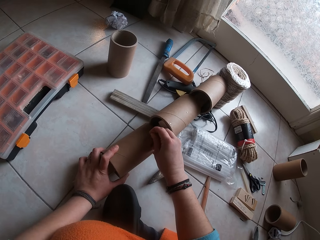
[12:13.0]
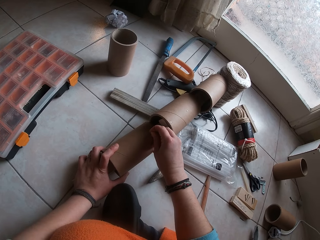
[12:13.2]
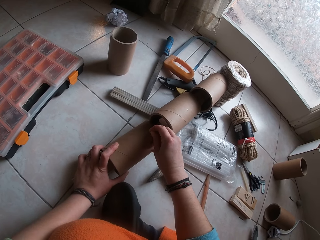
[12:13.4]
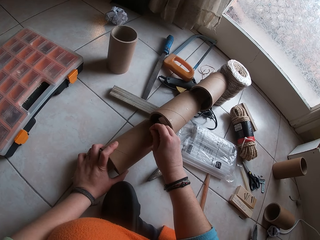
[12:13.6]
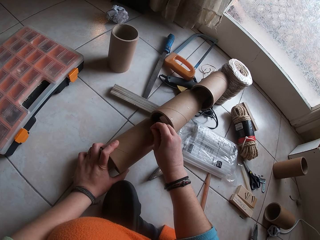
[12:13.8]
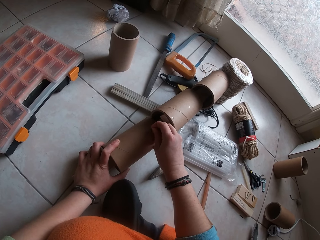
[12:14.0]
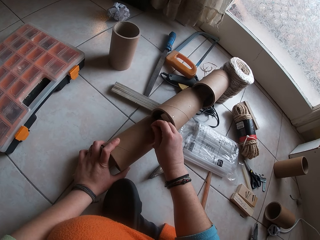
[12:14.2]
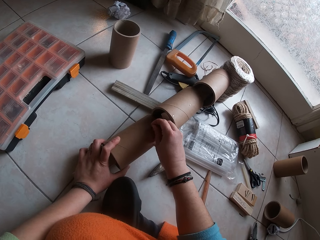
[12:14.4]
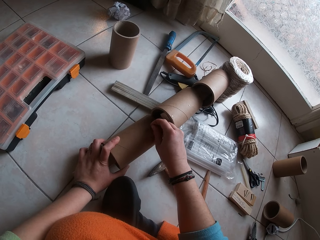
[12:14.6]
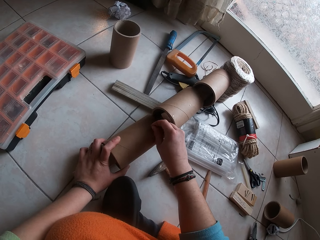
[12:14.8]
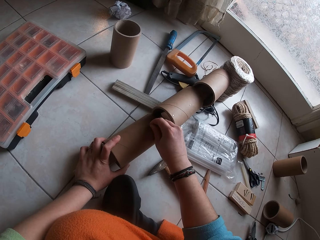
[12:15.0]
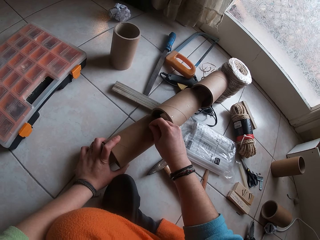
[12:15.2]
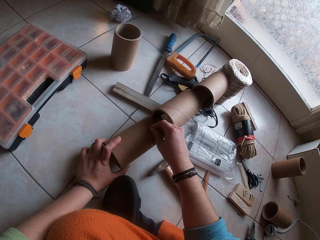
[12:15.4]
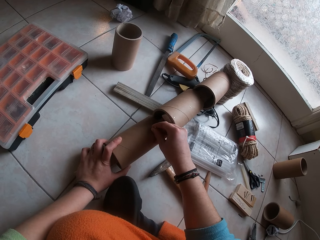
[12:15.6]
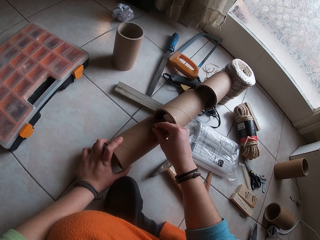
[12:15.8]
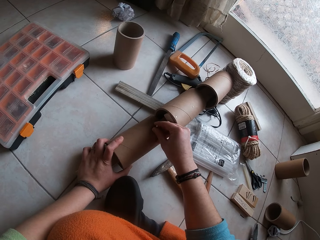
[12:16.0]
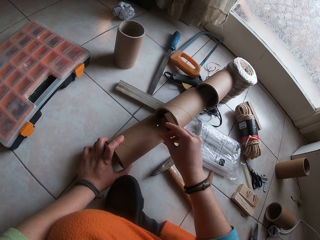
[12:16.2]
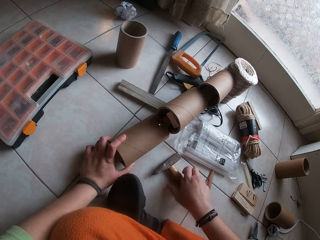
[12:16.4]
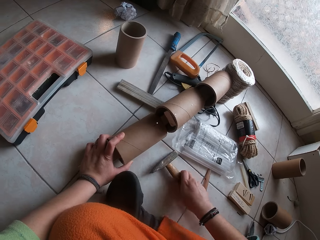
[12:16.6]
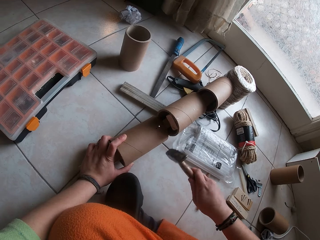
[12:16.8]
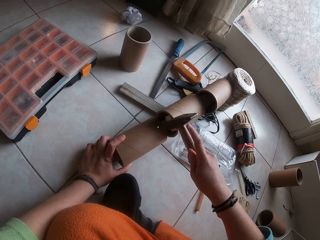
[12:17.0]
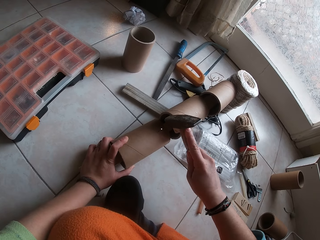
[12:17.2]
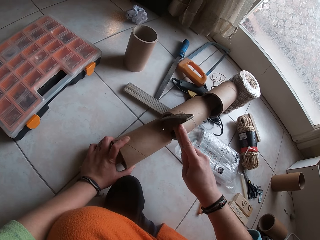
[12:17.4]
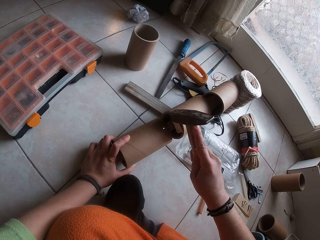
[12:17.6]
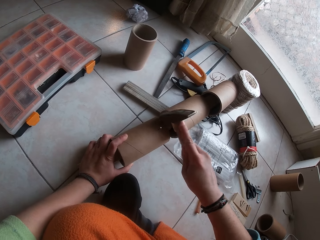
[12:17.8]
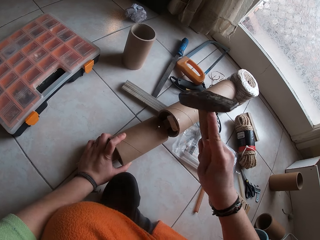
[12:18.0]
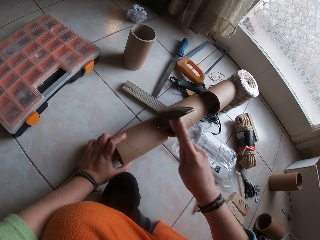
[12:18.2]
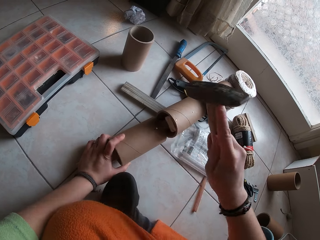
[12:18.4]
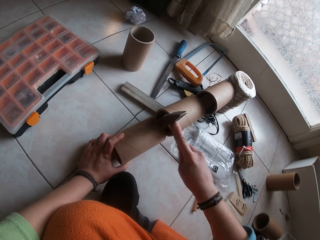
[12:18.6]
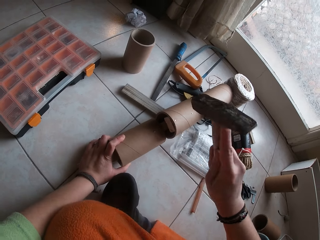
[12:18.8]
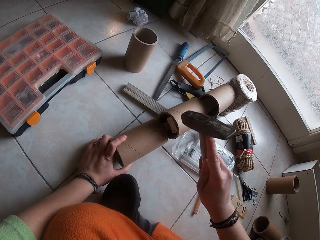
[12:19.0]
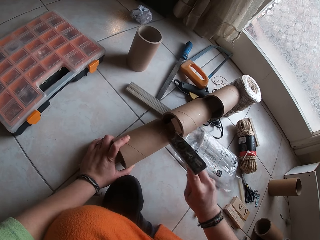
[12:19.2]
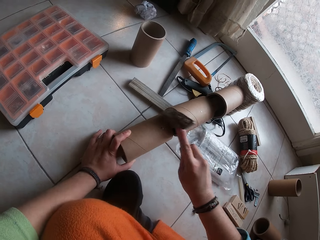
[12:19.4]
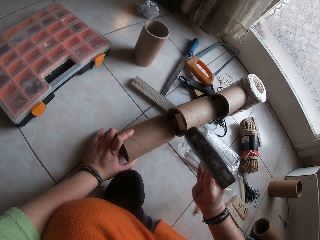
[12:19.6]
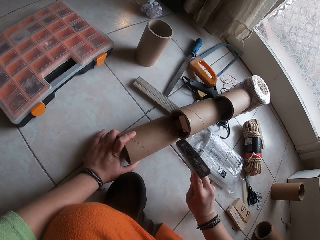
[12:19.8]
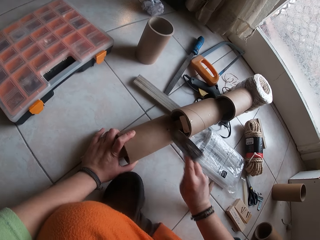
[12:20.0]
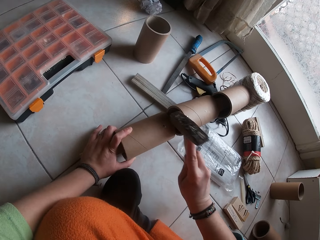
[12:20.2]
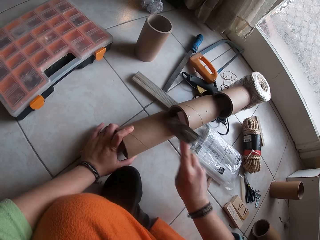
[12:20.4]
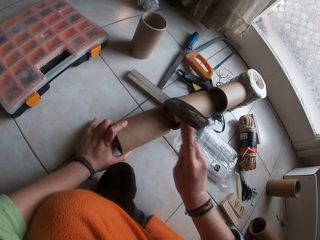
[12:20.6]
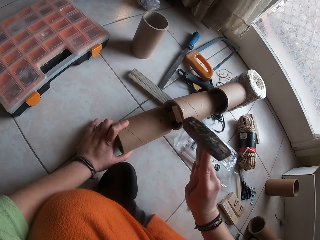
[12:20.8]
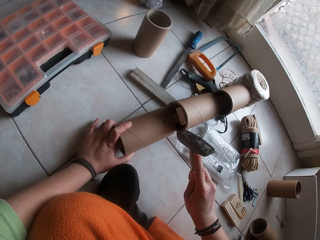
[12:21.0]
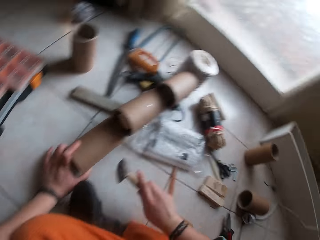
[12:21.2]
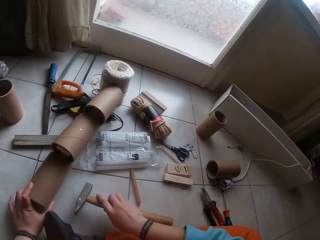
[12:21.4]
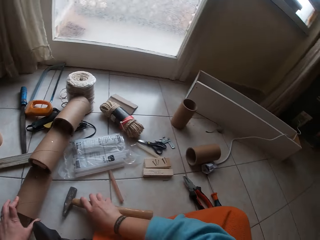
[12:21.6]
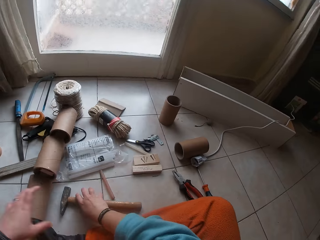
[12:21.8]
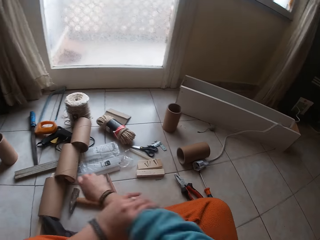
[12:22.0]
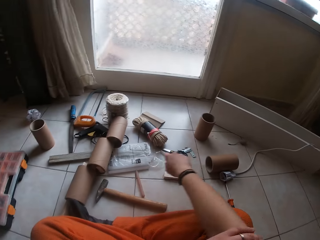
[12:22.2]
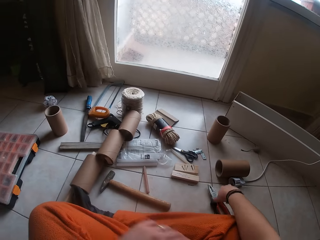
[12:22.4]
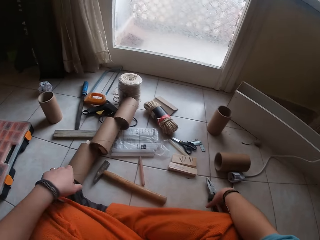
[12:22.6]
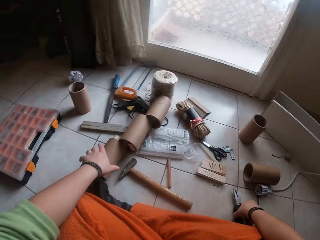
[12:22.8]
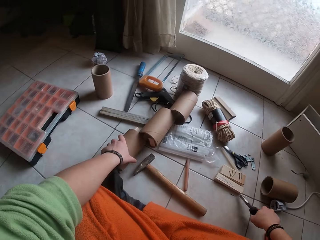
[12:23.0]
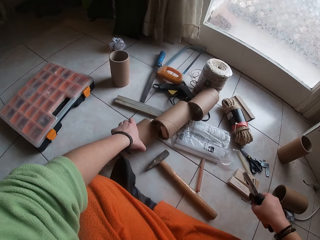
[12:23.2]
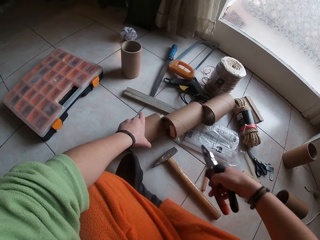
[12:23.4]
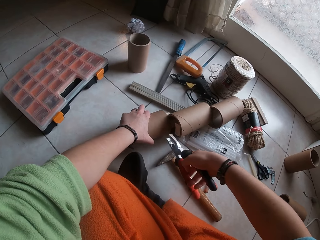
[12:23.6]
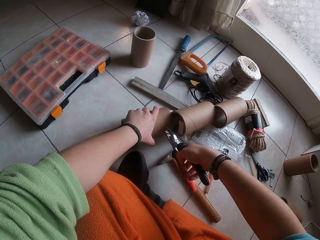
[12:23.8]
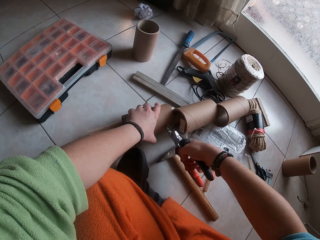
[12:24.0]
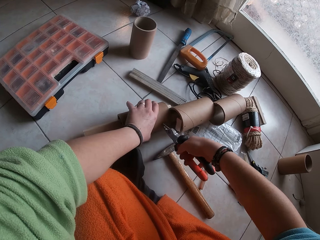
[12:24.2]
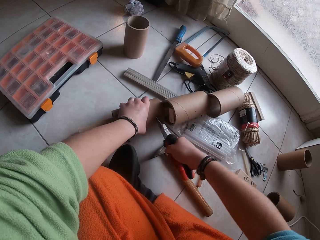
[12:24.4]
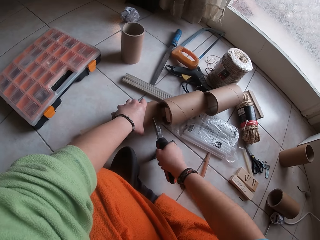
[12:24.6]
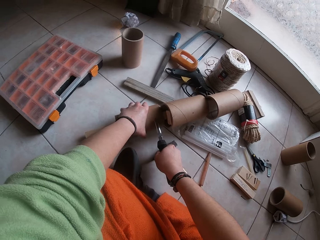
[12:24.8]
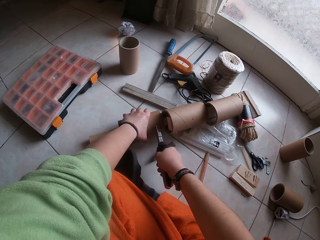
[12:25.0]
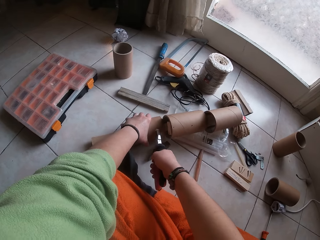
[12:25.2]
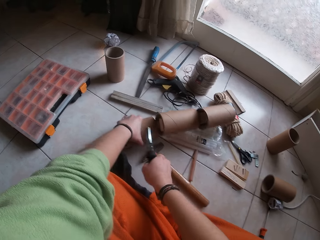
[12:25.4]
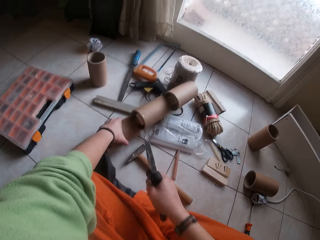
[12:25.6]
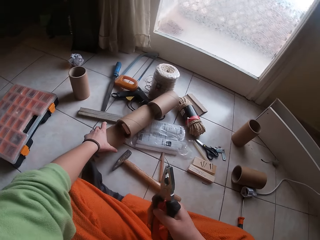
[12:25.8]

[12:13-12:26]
The camera wearer picks the hammer from the floor with her right hand. She hits in the nail on the cardboard tube into the plank in the cardboard tube craft with the hammer. She drops the hammer on the floor. She rolls up the sleeve on her cloth with her left hand and moves the cloth on the right hand. She picks the hammer or pliers from the floor with her right hand. She adjusts the cardboard tube on the cardboard tube craft with her left hand. She pulls out the nail from the cardboard tube with the hammer or pliers in her right hand.

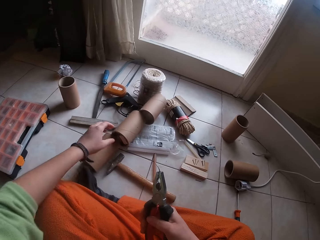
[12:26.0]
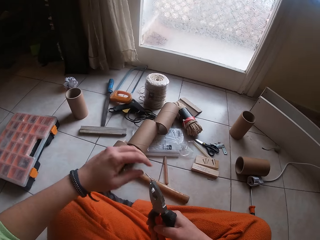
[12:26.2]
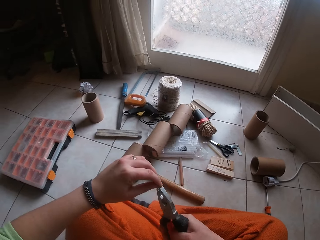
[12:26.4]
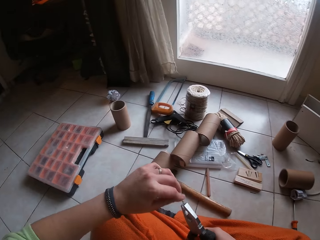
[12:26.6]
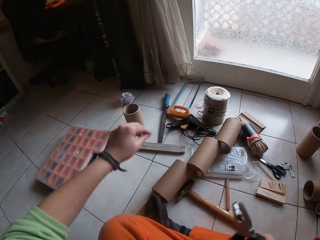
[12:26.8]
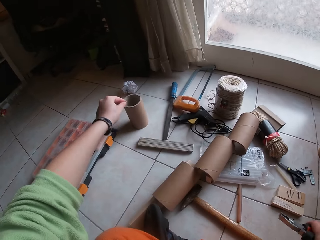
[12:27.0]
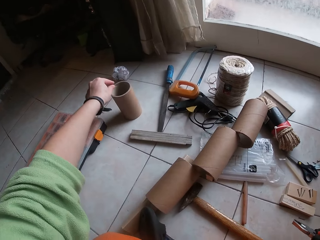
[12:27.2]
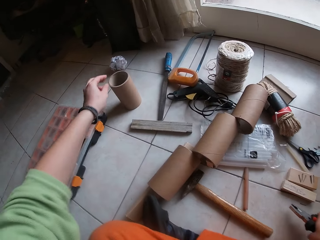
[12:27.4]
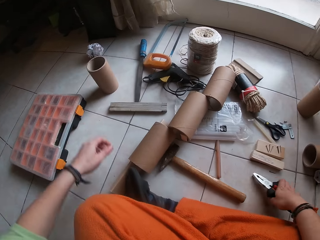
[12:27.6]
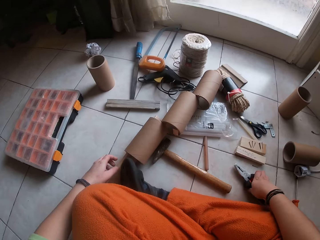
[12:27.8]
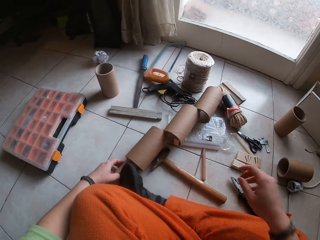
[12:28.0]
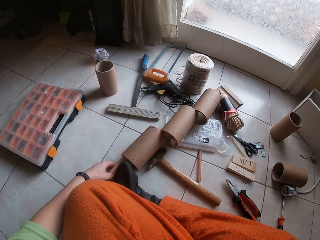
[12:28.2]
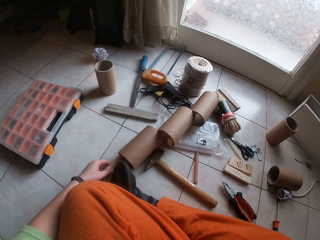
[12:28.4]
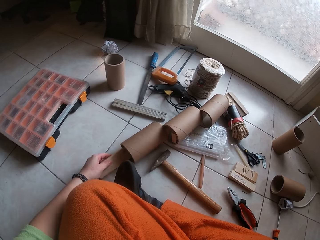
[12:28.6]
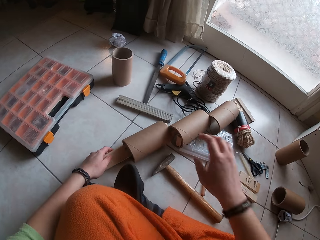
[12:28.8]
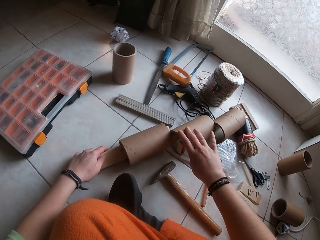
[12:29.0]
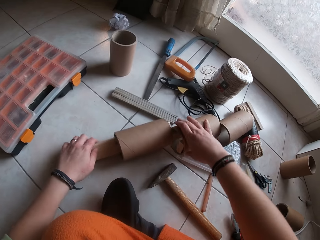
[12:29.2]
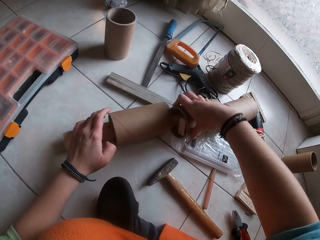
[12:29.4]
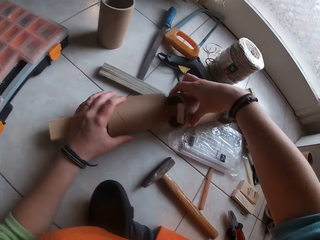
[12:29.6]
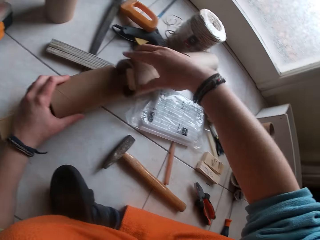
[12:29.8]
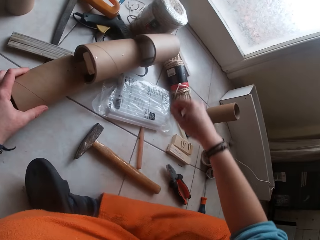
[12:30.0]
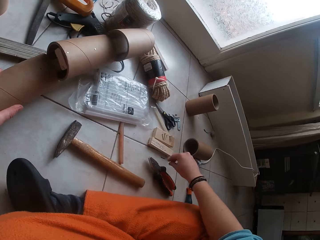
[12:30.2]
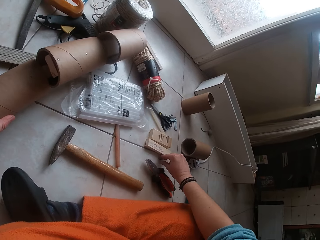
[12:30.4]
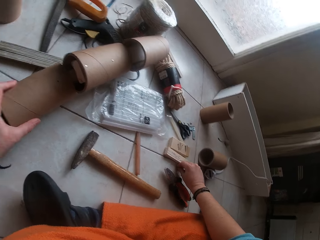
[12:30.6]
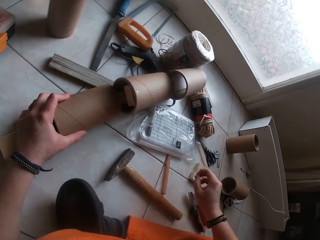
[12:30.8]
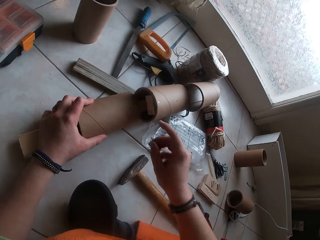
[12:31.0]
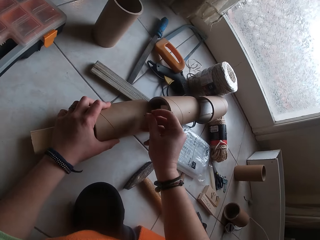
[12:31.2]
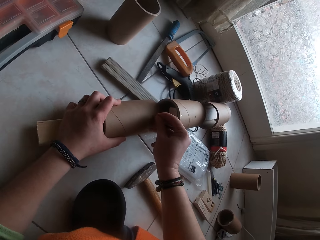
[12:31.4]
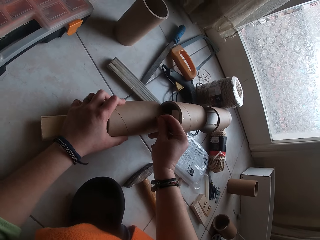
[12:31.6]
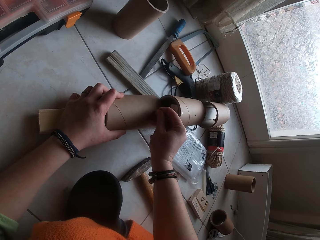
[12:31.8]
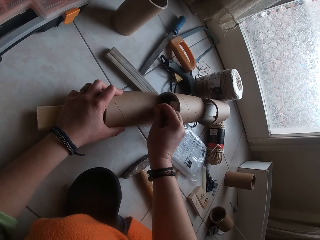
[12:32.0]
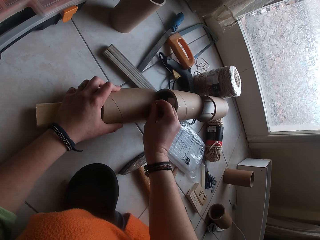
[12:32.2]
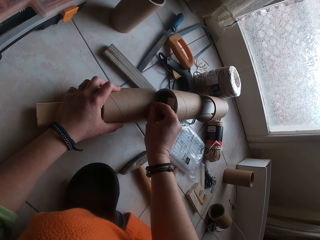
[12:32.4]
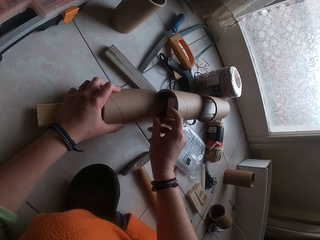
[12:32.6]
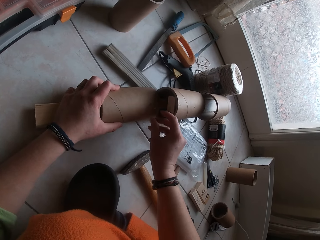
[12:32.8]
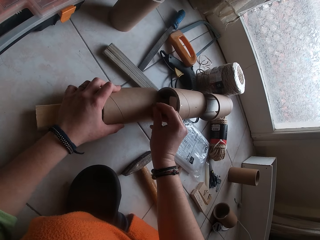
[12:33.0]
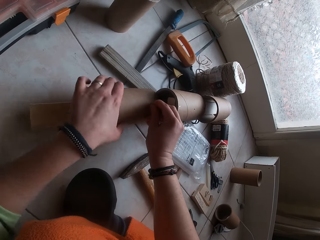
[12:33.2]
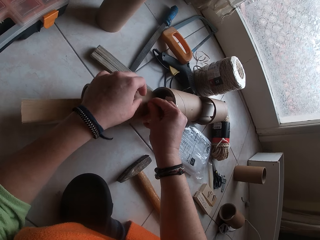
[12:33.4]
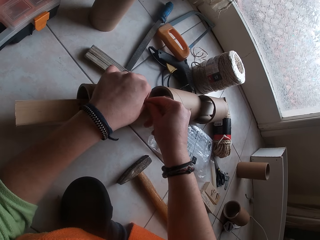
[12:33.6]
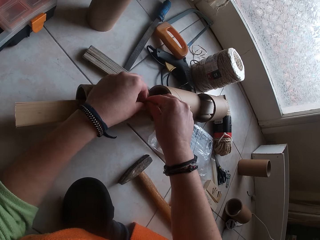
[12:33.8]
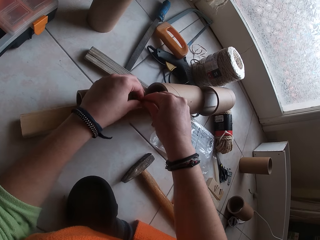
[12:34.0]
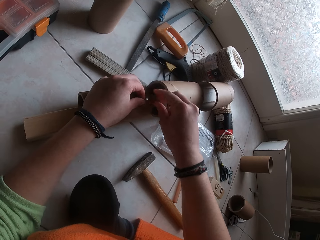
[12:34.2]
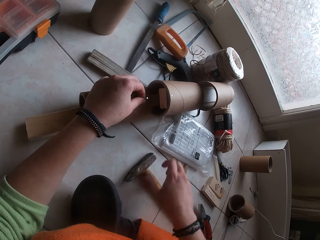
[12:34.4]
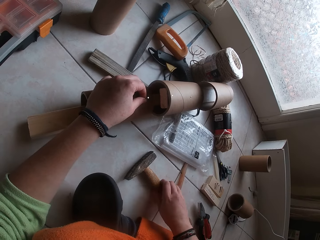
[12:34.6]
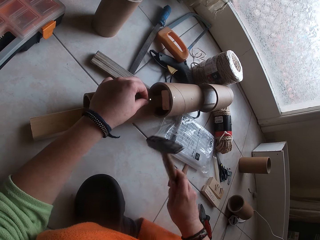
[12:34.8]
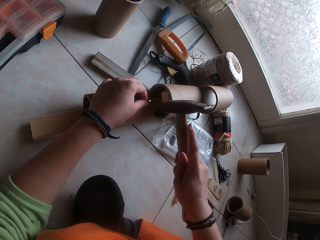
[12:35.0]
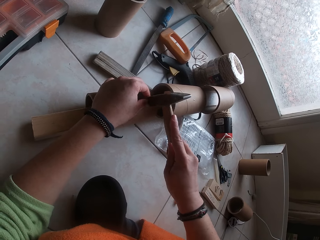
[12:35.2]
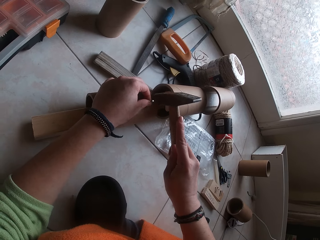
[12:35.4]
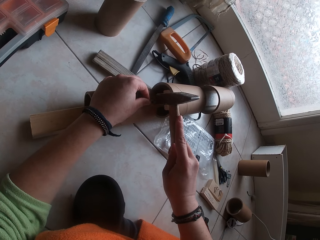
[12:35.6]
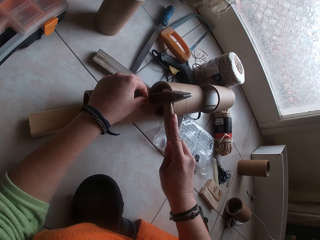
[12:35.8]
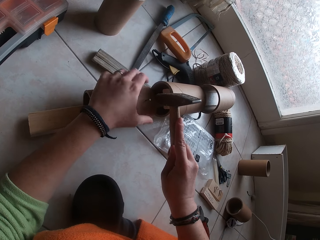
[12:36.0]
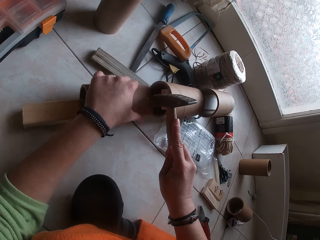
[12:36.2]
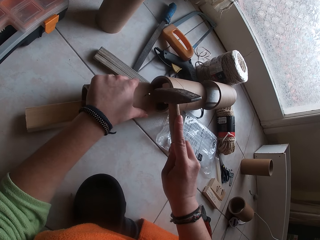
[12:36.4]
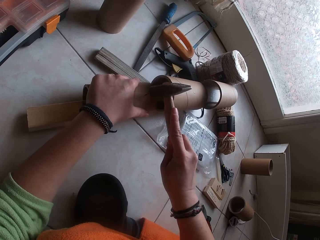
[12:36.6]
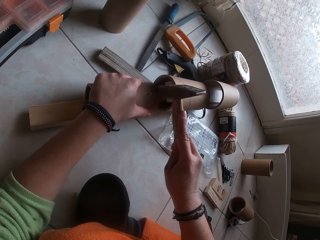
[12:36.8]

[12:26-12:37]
The camera wearer takes the nail from the pliers with her left hand. She holds the nail. She drops the nail inside the cardboard tube on the floor. She drops the pliers on the floor. She adjusts the cardboard tube on the cardboard tube craft with both hands. She moves the craft. She picks the nail from the floor with her right hand. She fits the nail in her right hand into a hole in the cardboard tube in the cardboard tube craft. She holds the nail on the cardboard tube in the cardboard tube craft with her left hand. She picks the hammer from the floor with her right hand. She hits in the nail on the cardboard tube into the plank in the cardboard tube craft with the hammer. She holds the craft.
